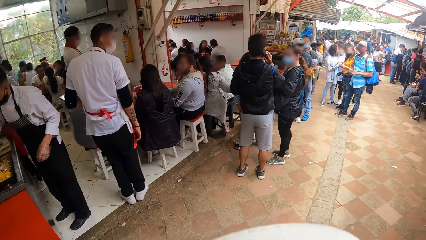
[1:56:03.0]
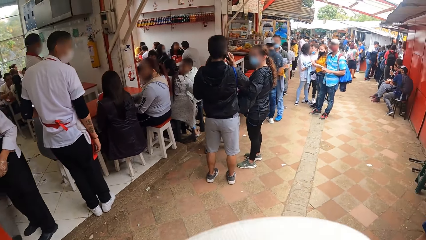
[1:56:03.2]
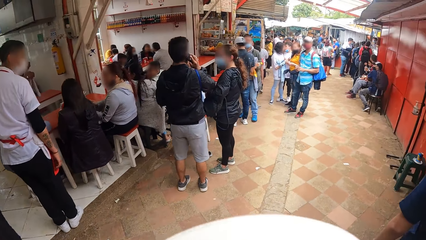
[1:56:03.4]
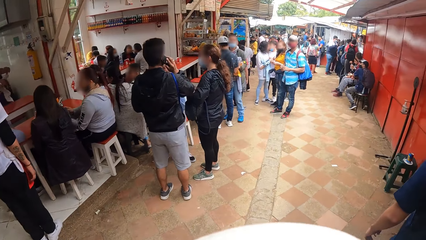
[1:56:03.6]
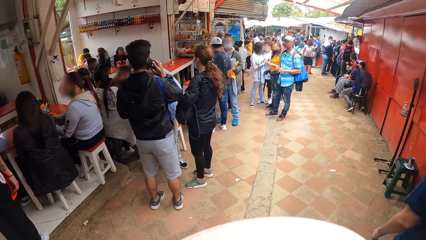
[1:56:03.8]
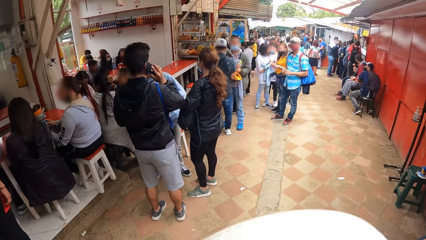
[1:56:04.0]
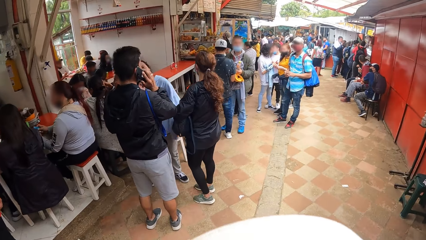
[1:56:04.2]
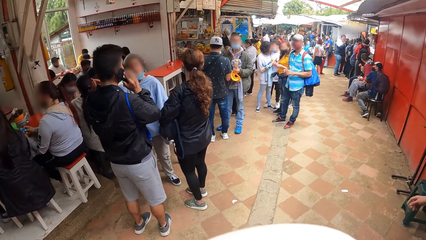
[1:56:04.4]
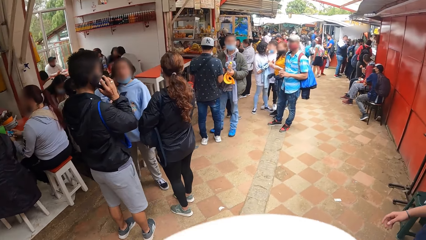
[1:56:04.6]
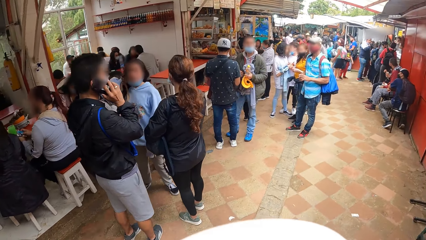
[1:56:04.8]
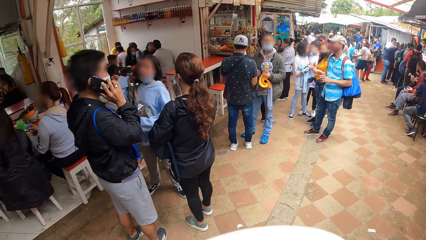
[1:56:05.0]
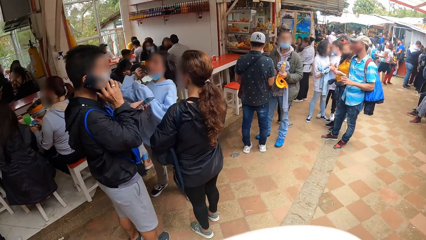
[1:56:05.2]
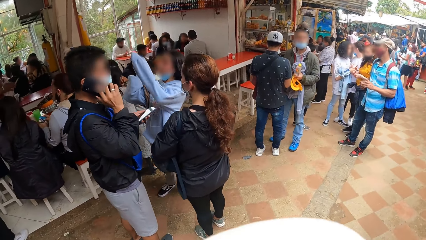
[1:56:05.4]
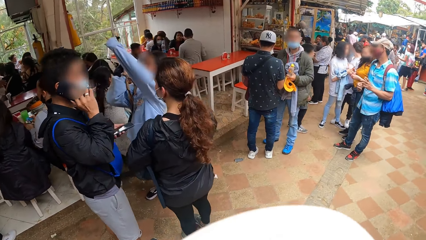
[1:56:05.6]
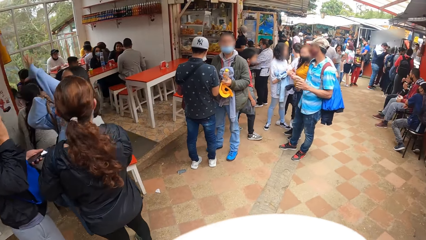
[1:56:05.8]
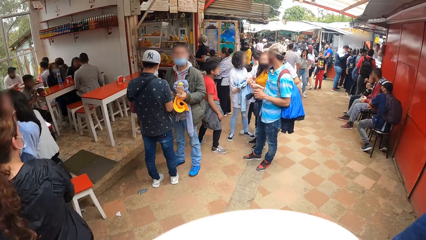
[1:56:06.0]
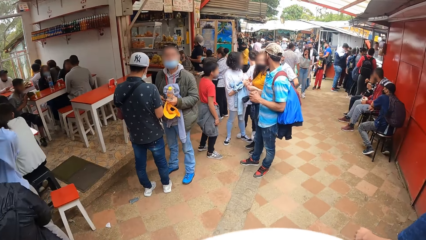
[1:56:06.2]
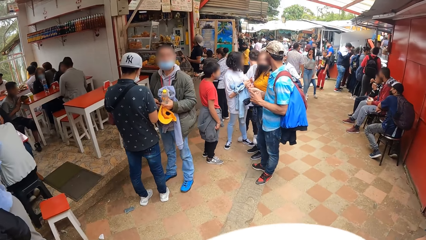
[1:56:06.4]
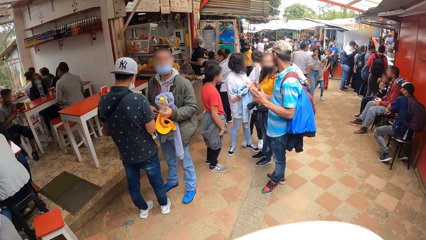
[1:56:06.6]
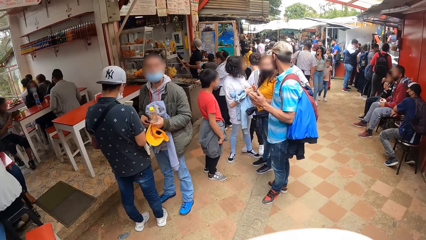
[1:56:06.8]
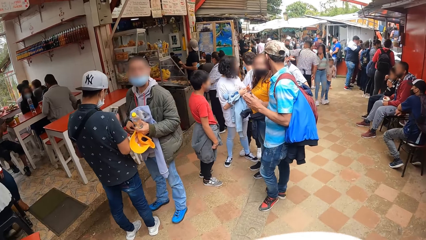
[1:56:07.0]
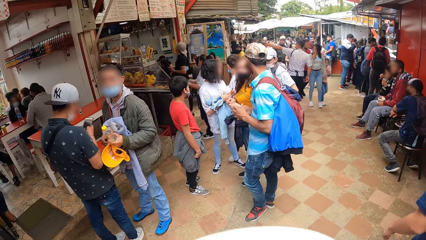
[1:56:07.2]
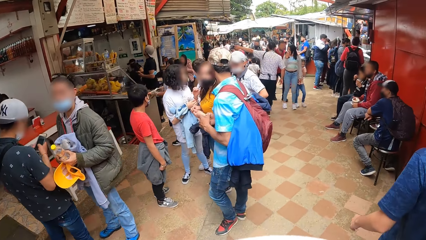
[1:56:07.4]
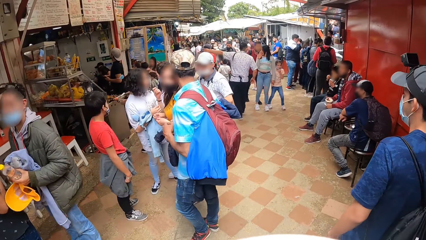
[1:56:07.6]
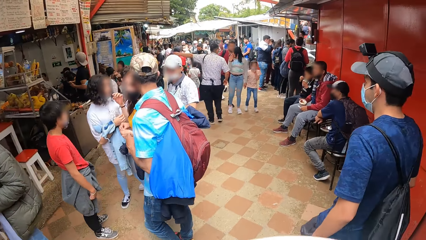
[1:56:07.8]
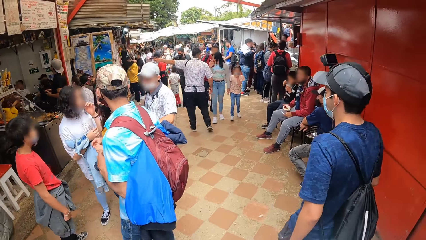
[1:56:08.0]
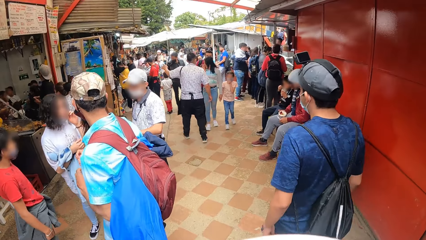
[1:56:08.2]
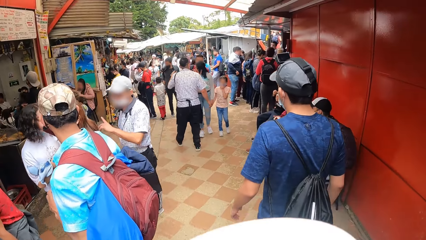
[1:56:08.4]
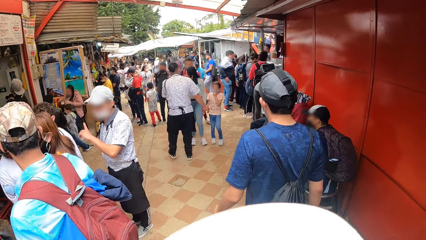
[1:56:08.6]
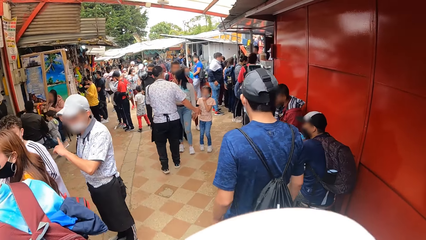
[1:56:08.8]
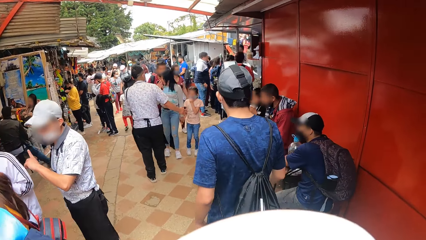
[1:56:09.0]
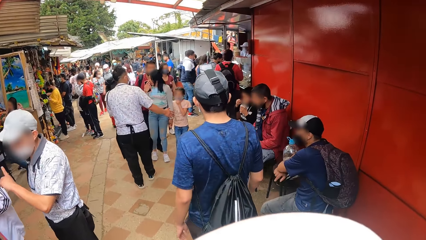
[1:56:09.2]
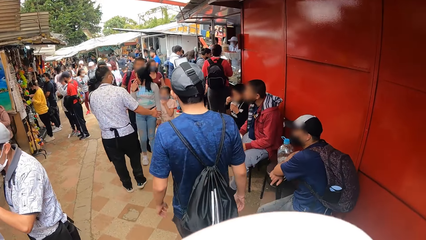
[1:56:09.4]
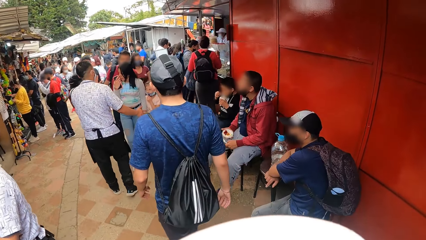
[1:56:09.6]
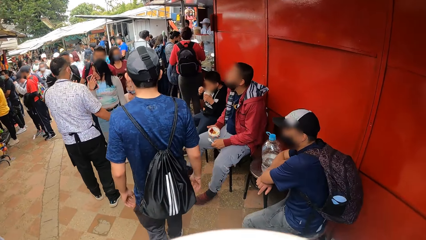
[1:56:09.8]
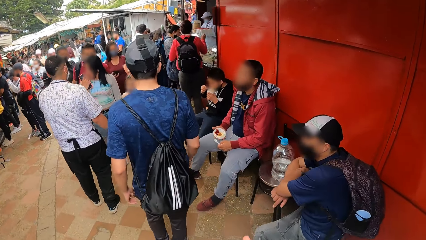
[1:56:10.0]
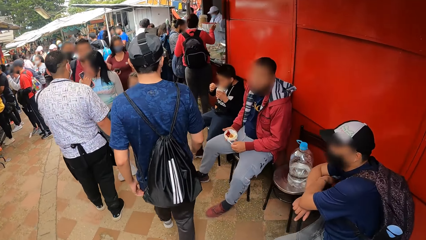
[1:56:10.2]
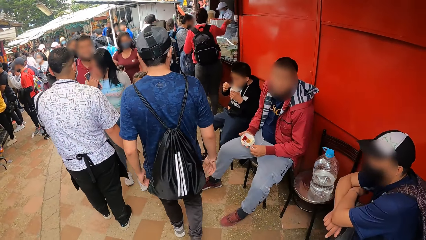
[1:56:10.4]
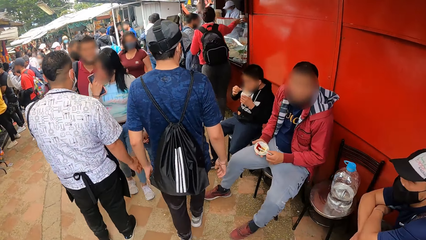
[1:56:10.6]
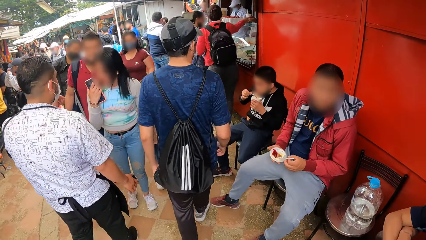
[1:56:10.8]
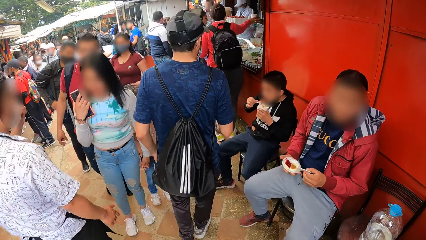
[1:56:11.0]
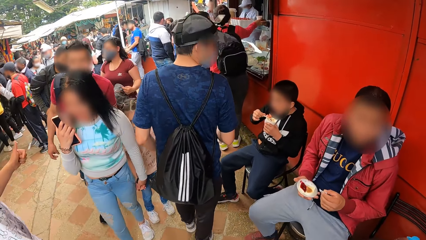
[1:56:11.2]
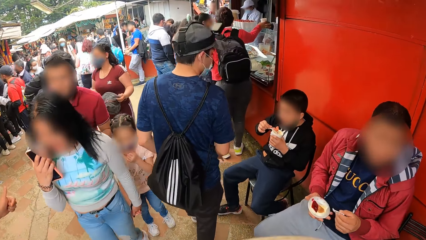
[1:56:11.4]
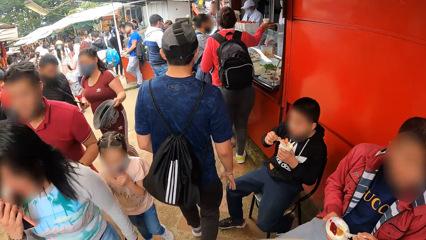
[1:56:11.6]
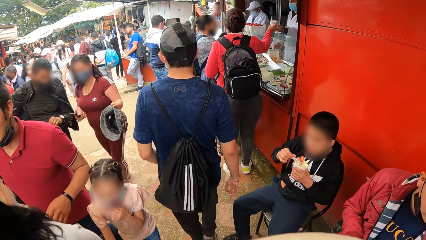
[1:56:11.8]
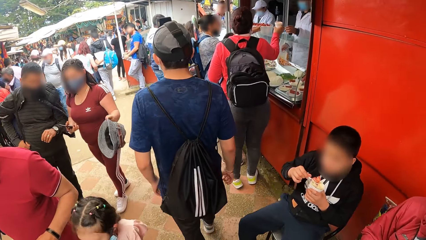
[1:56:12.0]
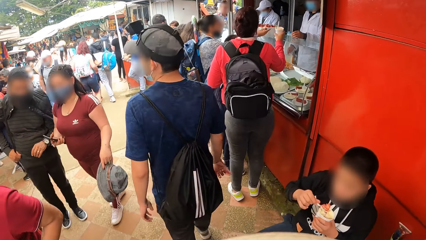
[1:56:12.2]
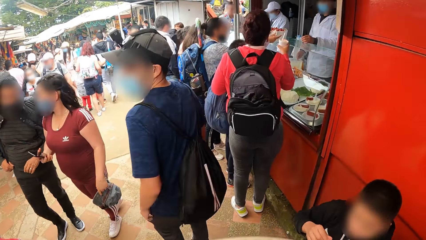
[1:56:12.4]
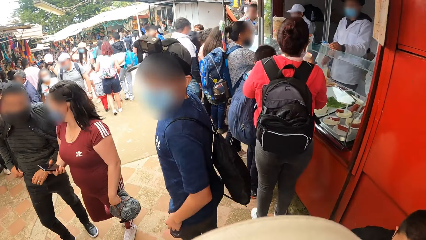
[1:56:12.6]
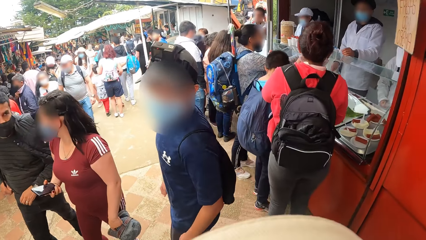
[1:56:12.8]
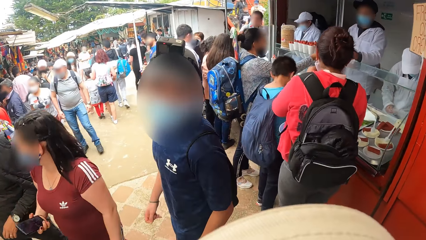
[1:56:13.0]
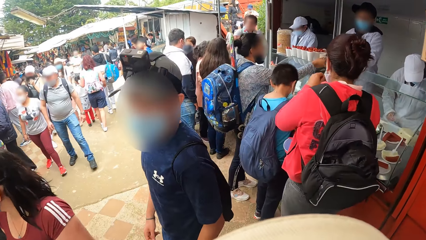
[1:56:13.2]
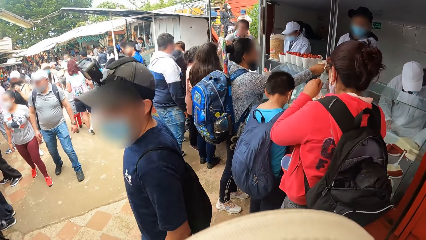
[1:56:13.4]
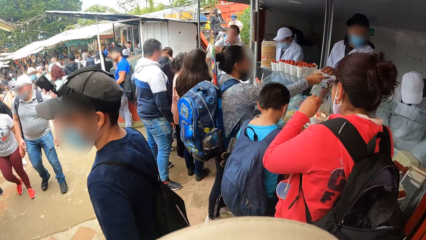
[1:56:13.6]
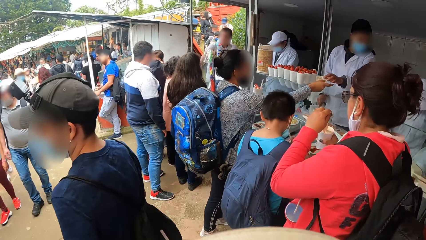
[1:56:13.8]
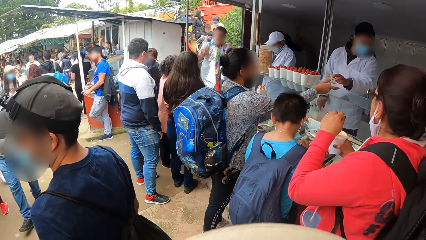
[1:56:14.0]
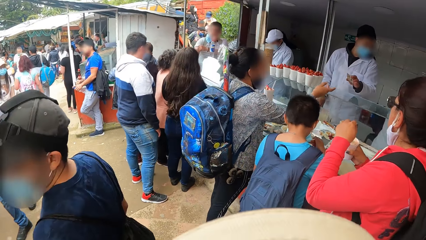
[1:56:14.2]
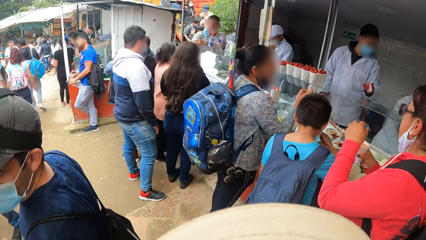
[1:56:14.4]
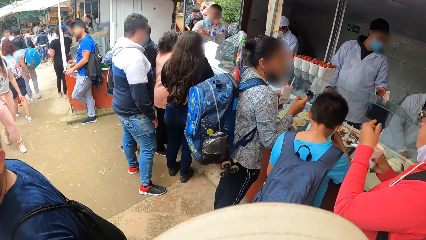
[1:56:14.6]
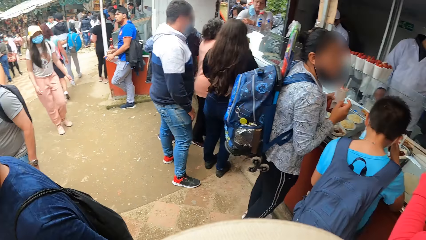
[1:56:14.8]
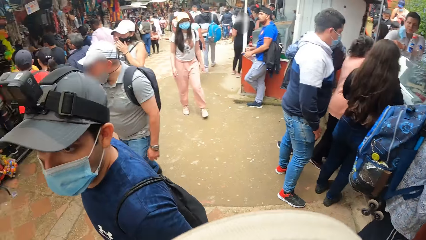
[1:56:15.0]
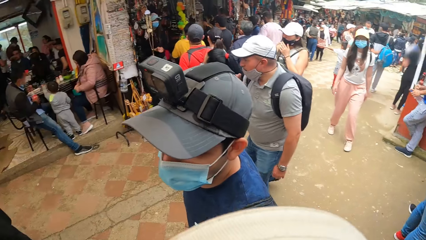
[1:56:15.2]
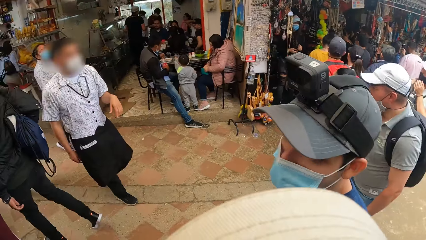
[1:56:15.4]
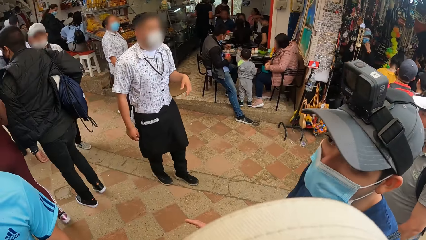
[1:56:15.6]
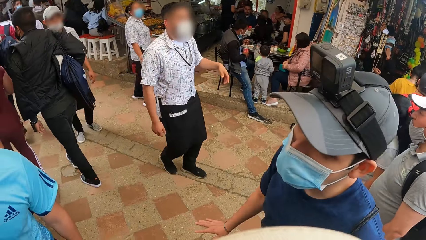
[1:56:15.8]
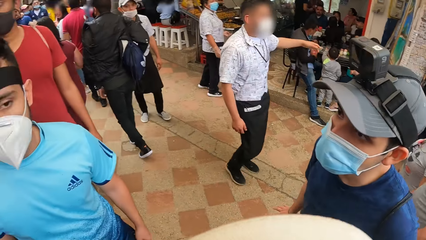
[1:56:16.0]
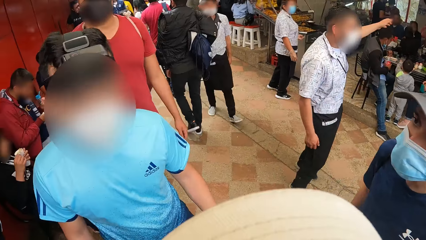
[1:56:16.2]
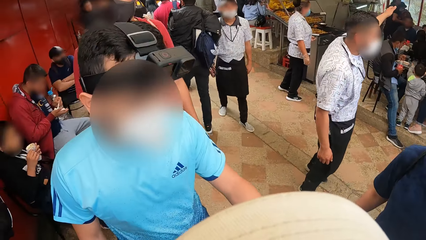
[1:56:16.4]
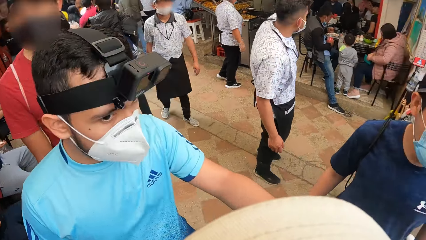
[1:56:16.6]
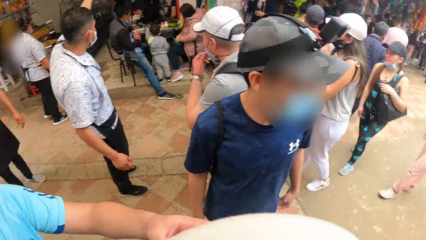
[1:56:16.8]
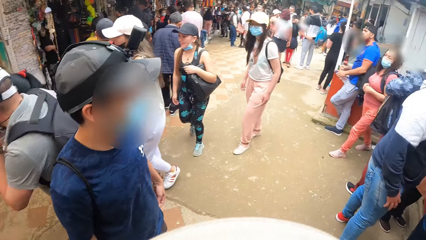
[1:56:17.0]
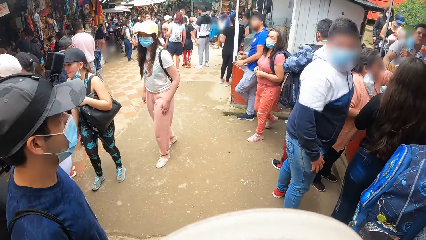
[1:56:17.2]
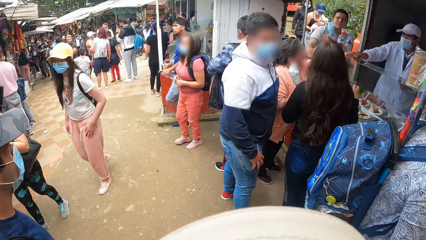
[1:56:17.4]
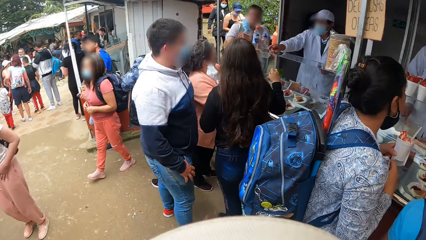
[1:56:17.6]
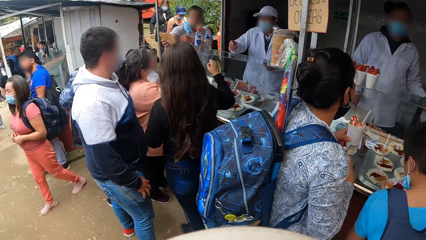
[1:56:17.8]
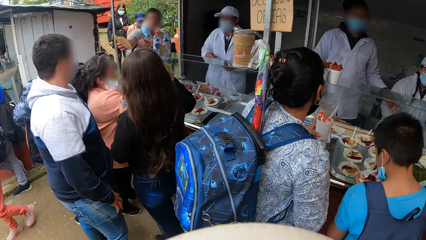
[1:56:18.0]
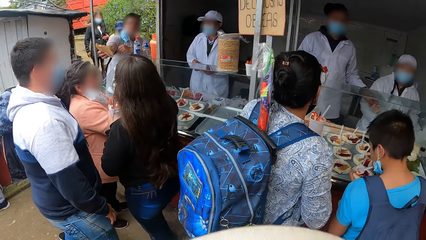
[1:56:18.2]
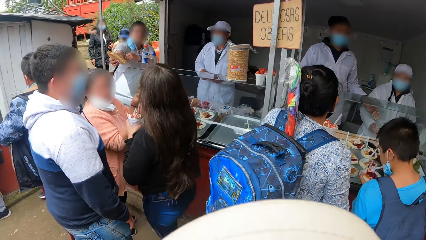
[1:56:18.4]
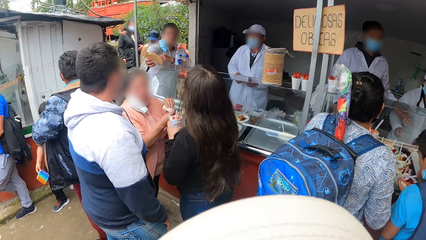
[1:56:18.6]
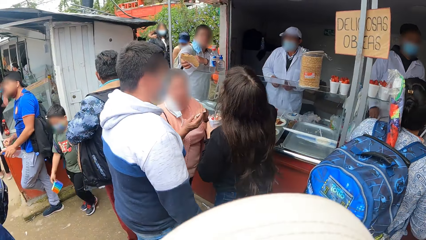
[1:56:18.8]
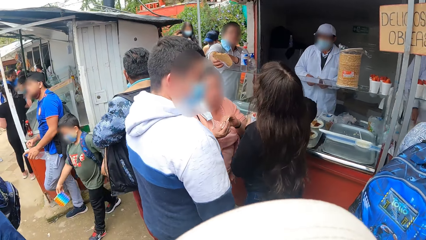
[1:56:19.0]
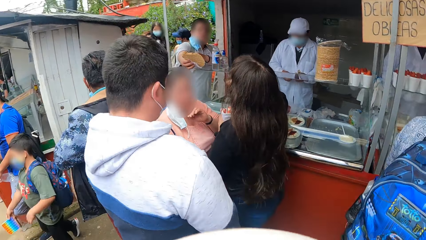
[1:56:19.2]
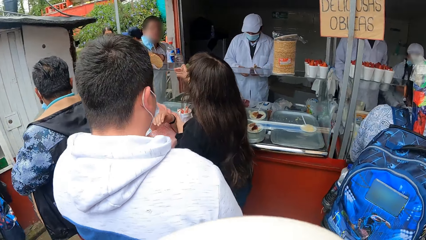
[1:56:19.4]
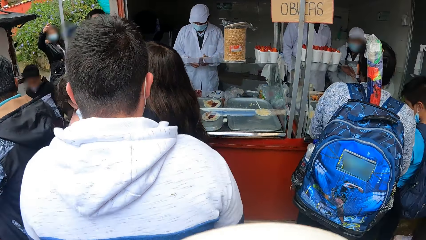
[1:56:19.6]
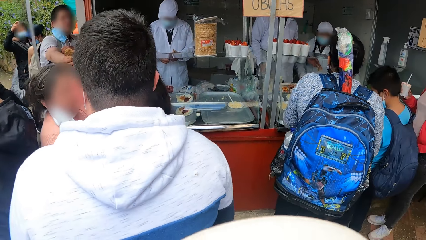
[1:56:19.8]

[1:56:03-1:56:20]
The camera wearer walks around. A person looks at the camera wearer. The camera wearer looks around. A man interacts with the camera wearer and another man.
